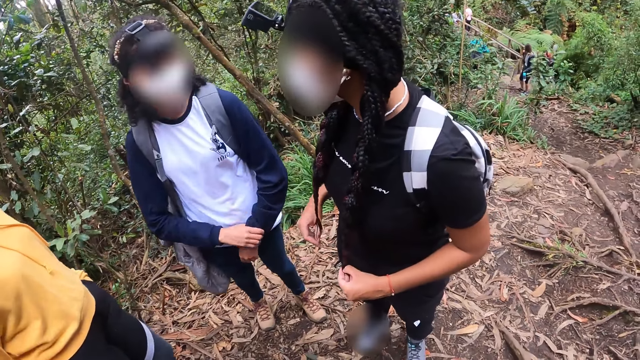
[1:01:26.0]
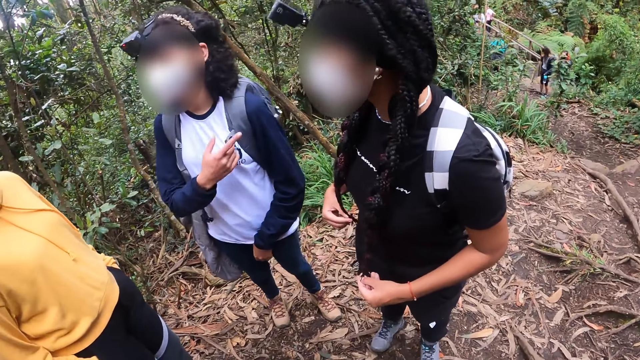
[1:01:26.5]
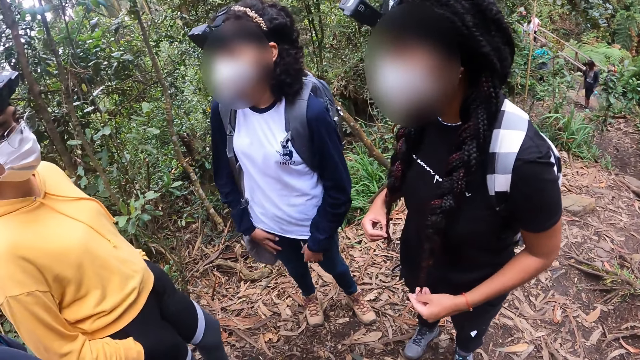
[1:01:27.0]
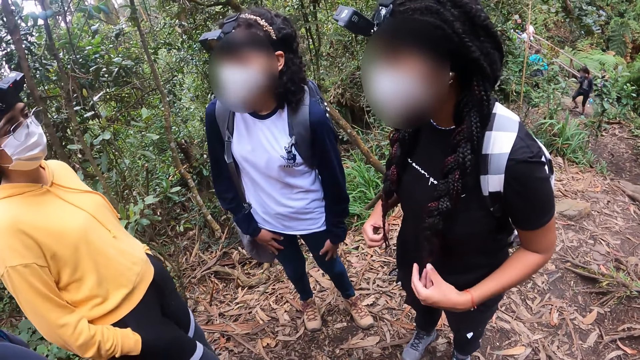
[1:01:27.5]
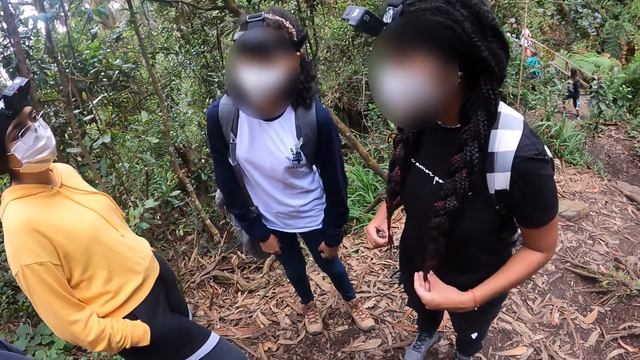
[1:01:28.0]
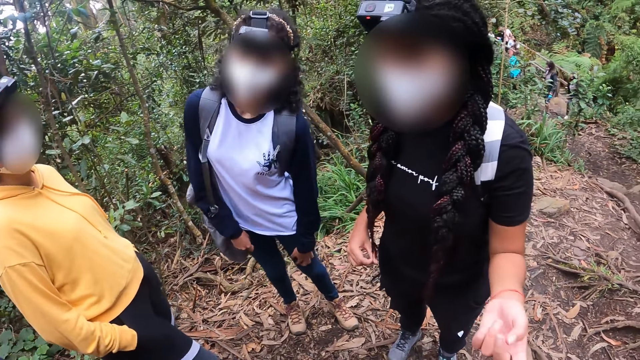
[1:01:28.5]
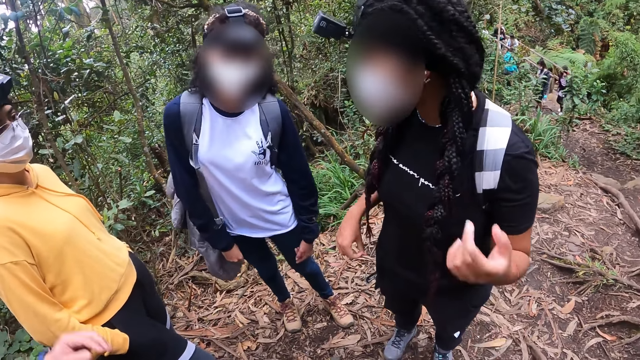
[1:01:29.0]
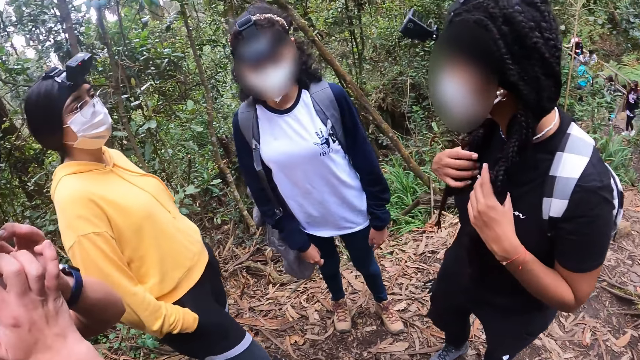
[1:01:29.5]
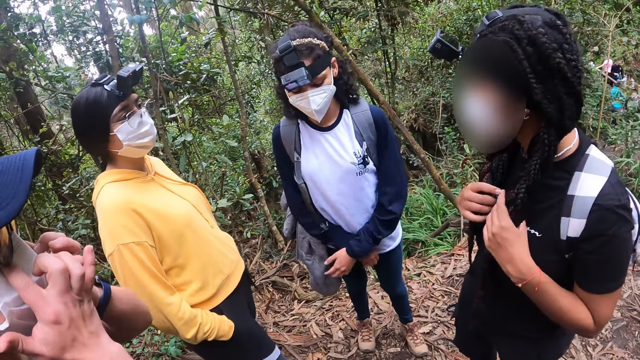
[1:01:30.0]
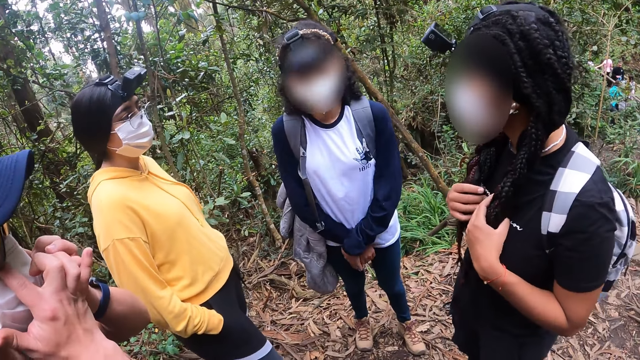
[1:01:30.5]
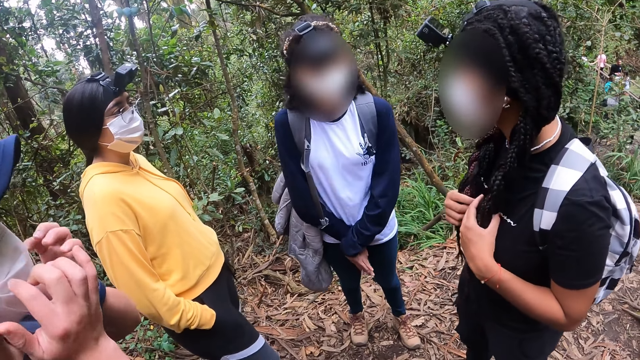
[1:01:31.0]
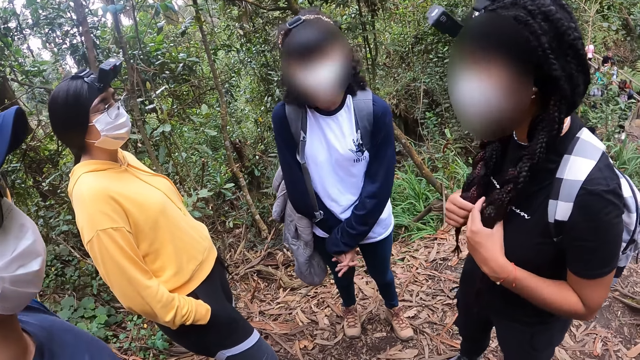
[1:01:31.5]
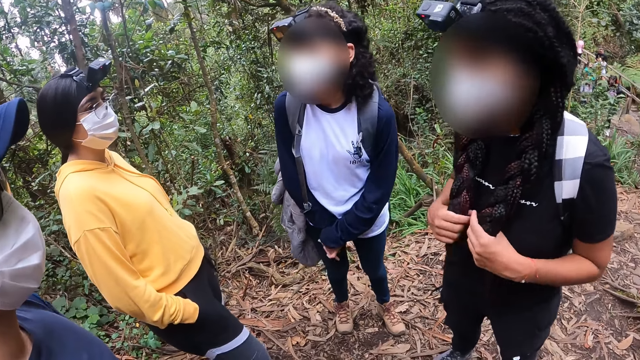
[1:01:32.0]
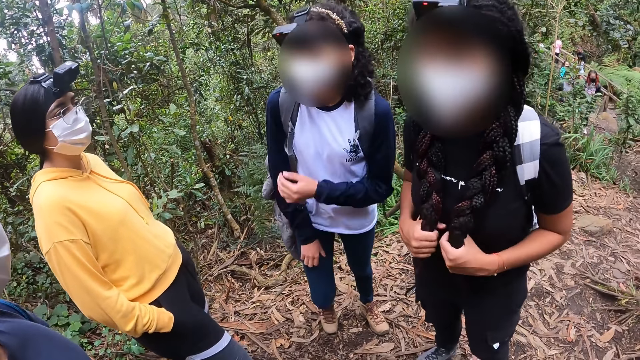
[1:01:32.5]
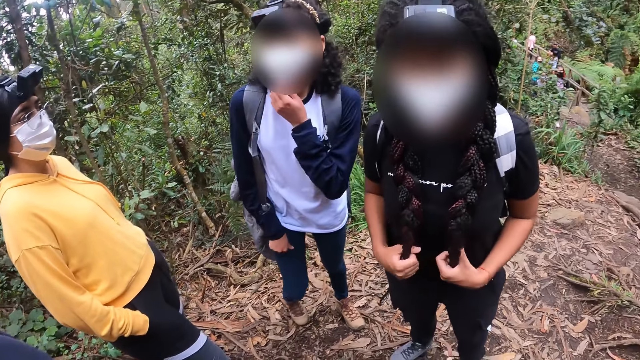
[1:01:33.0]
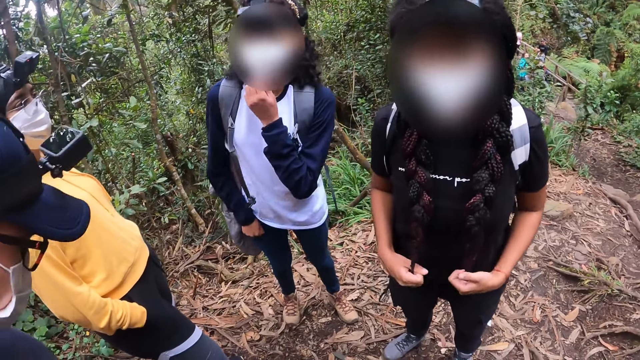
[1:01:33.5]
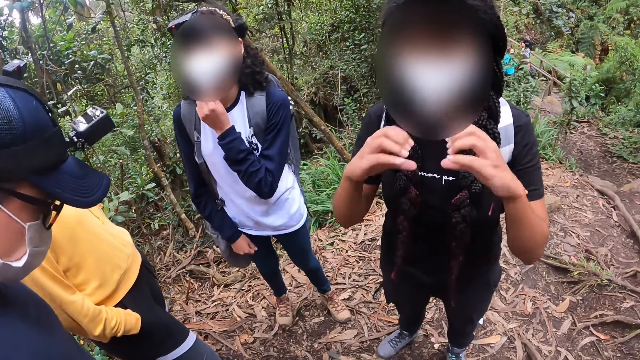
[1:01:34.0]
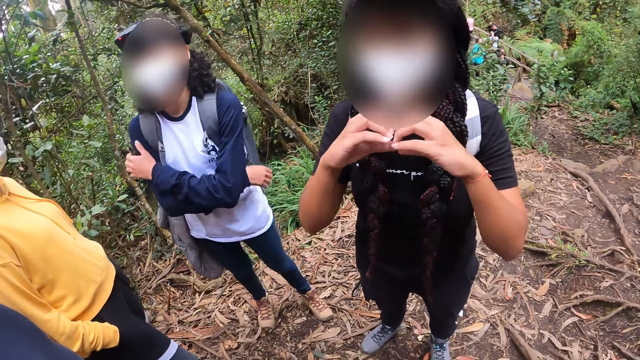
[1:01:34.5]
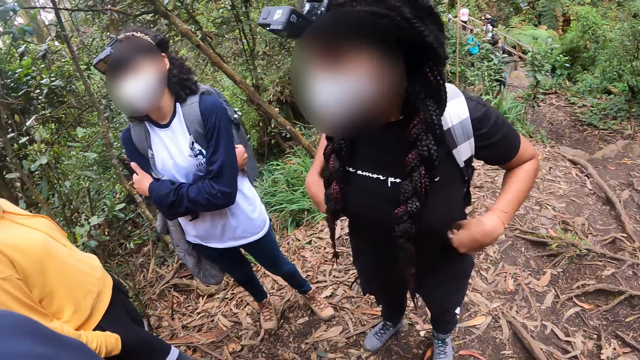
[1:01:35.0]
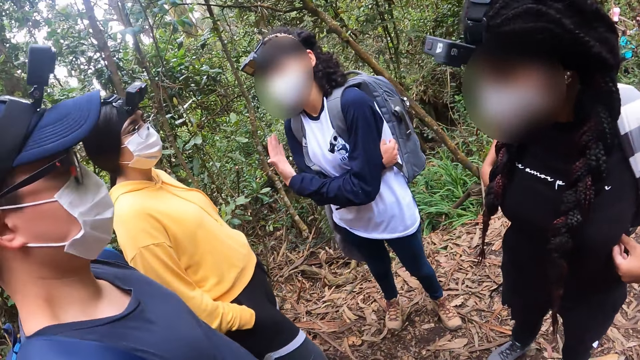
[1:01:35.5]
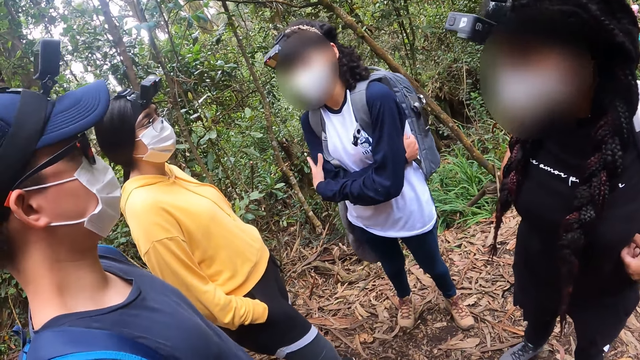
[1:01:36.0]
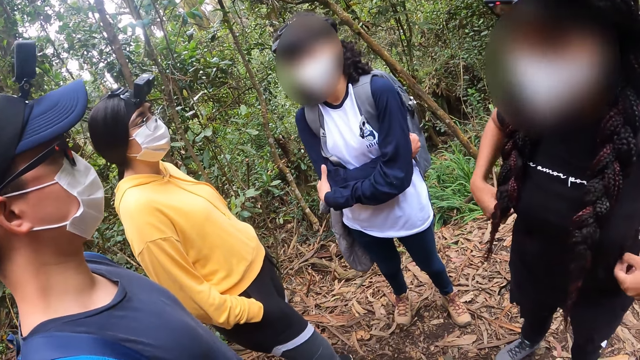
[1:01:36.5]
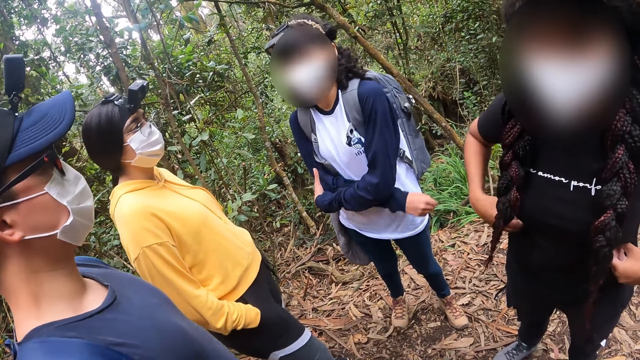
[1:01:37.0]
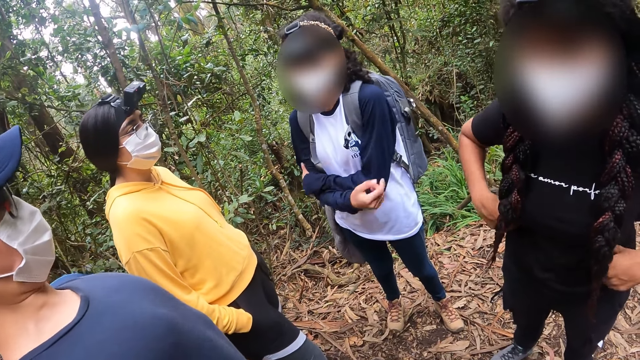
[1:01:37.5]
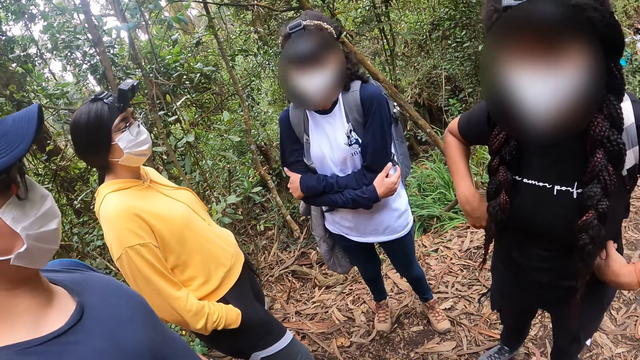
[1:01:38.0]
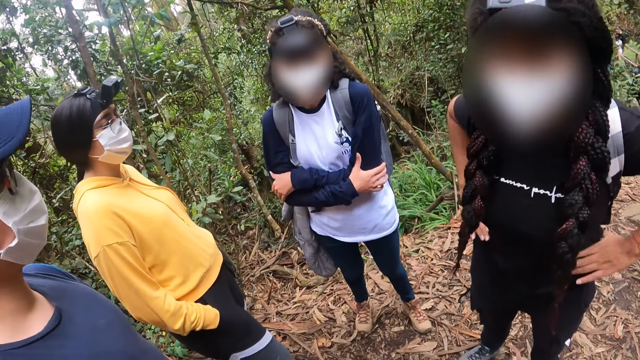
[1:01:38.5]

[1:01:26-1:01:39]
A girl points to the camera wearer with her left index finger. The girl throws a heart shape to the camera wearer with both hands. The girl adjusts her shirt with both hands.

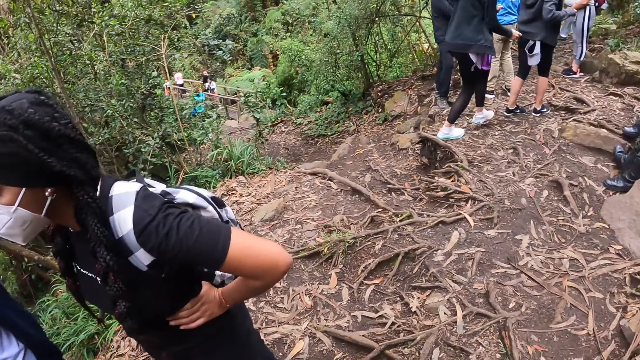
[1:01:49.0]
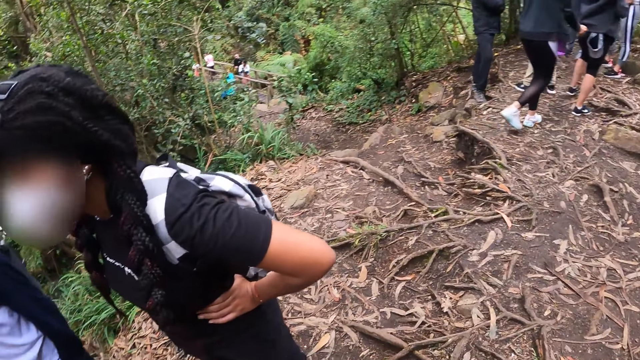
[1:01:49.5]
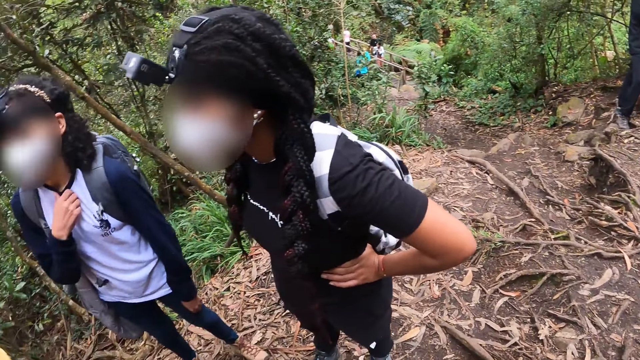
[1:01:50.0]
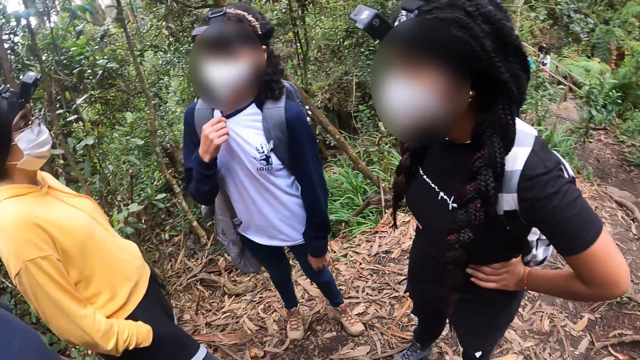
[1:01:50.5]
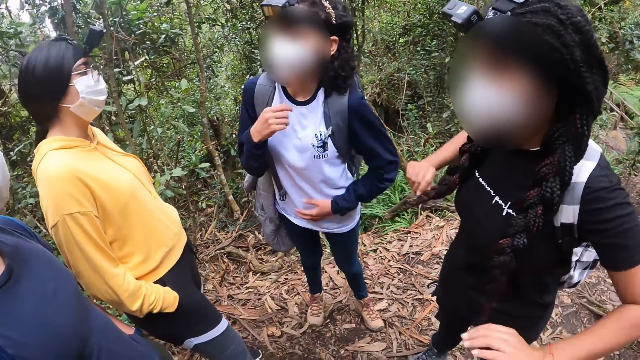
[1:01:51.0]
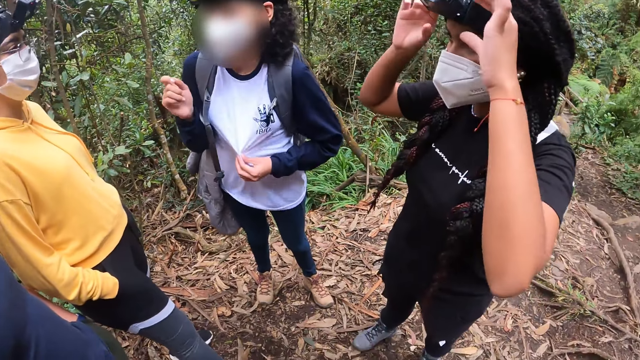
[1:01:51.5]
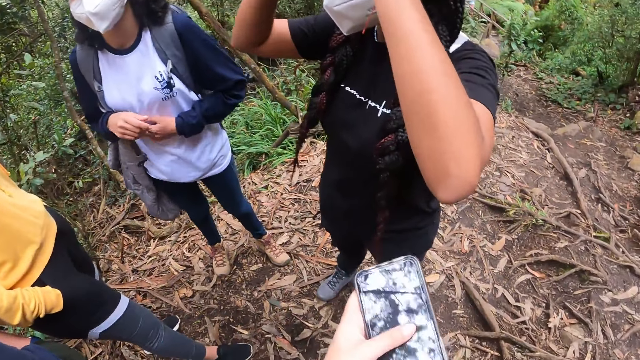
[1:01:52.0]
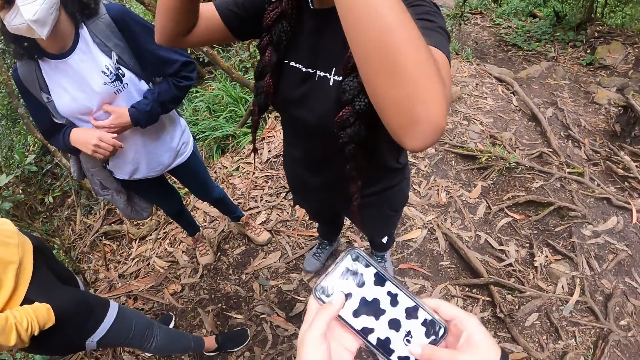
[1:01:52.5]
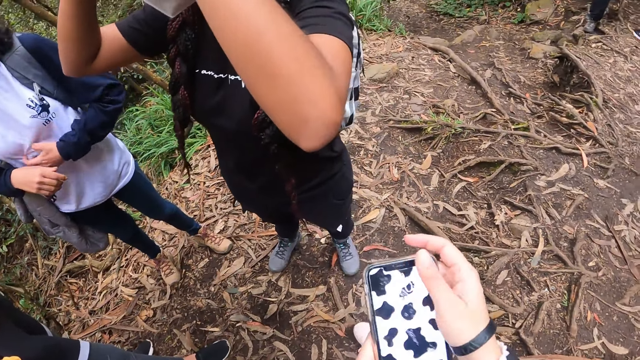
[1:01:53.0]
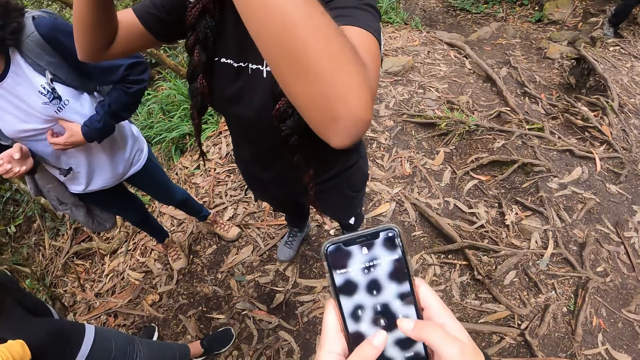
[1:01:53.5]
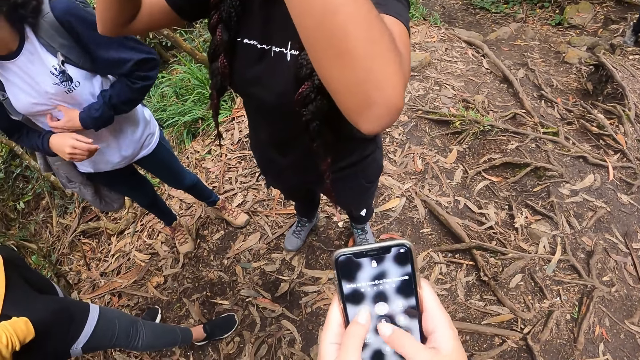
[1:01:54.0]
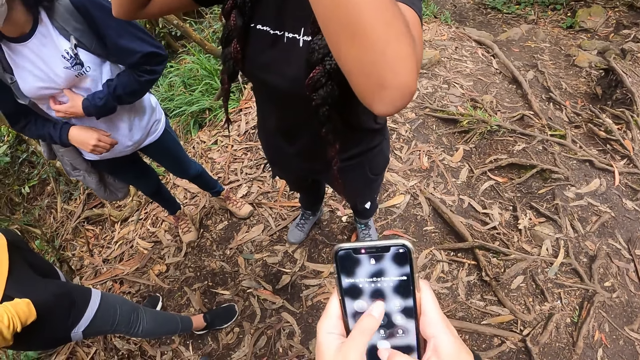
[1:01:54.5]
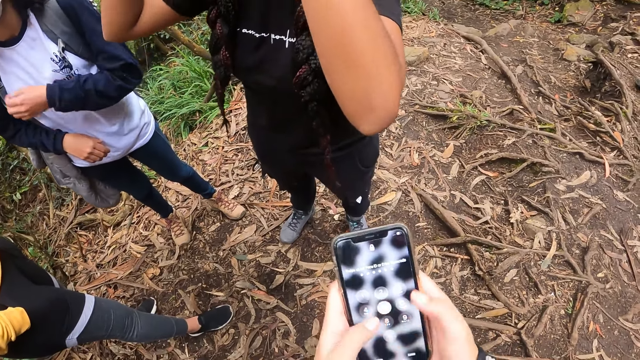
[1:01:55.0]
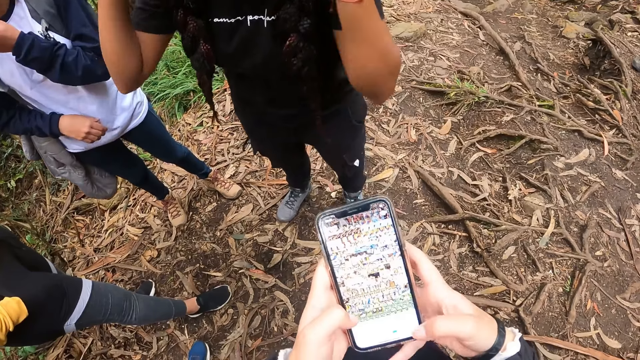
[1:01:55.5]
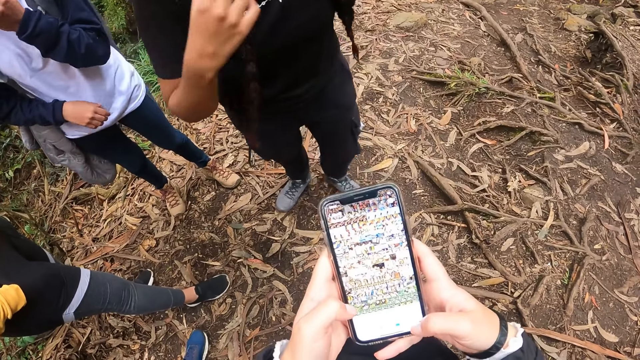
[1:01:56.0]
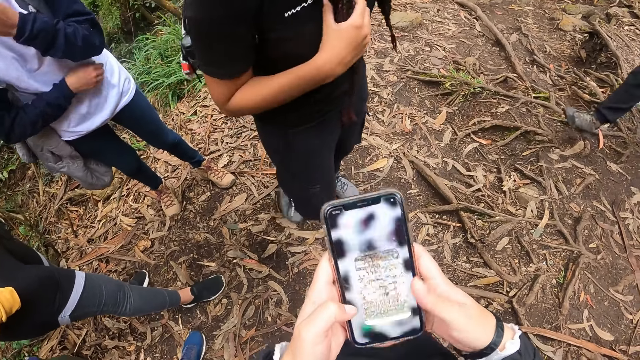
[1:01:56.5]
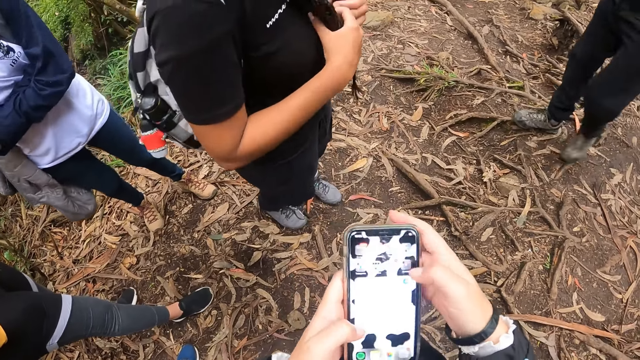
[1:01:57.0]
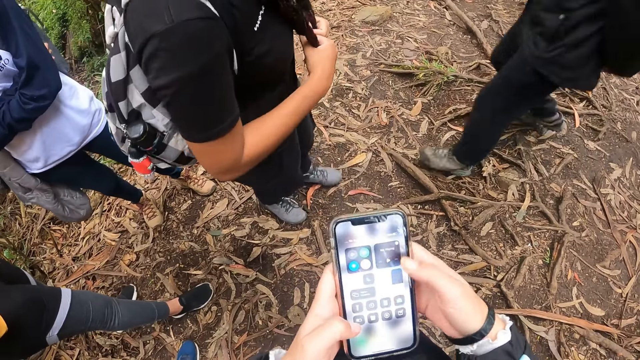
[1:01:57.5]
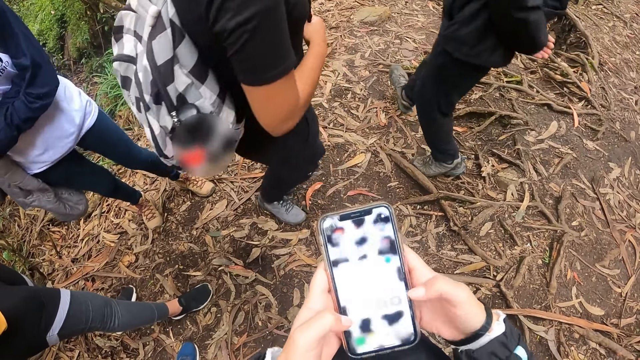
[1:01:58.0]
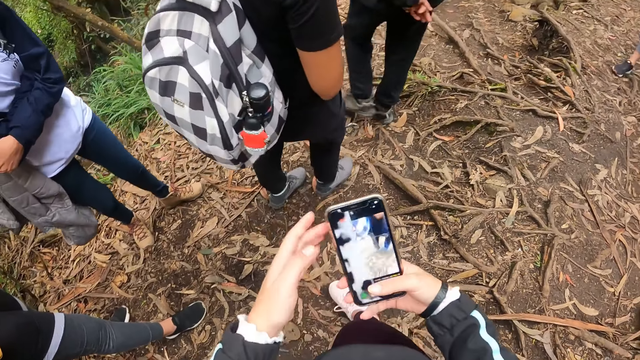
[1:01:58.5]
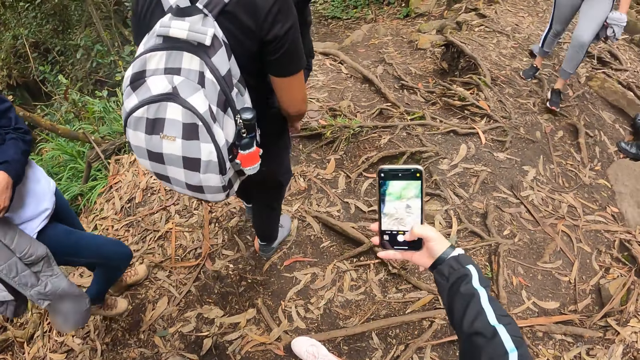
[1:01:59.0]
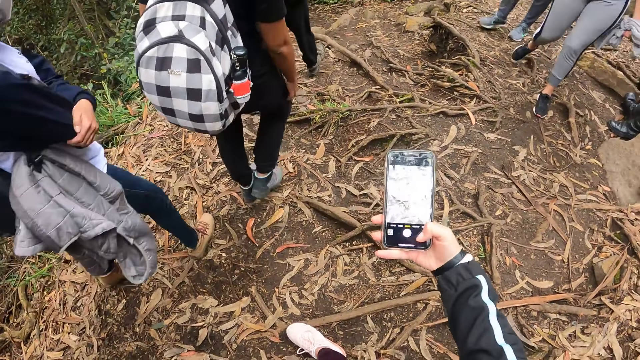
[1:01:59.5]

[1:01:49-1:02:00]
The camera wearer pulls up her phone. She operates the phone with both hands. She holds the phone in her hands and unlocks the phone. A girl turns around. A guy walks toward the girl. The girl and the guy walk down a trail. The camera wearer snaps a picture with the phone in her right hand. Another girl walks down the trail.
